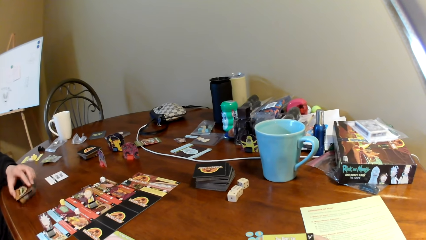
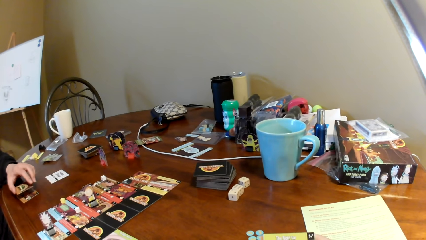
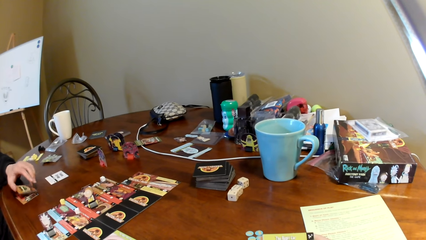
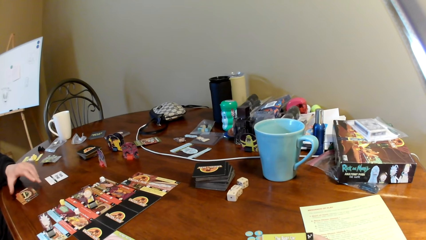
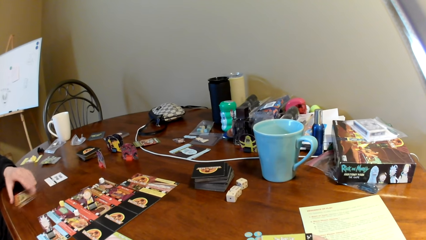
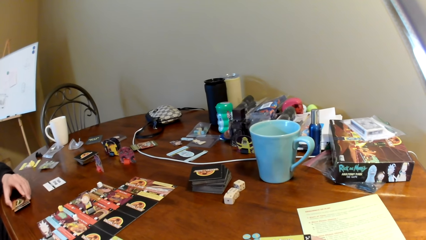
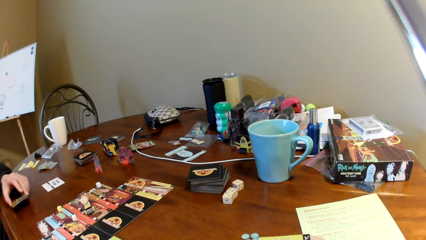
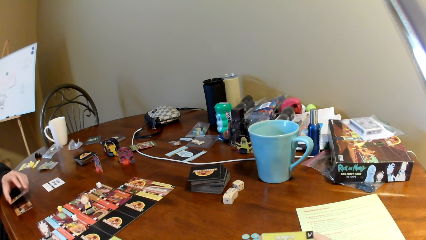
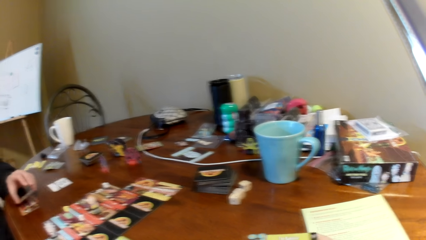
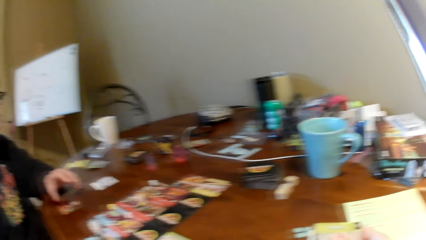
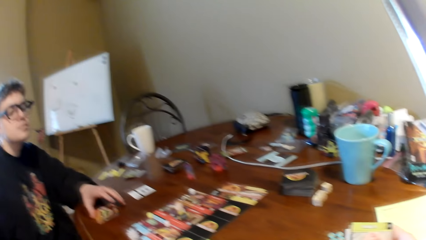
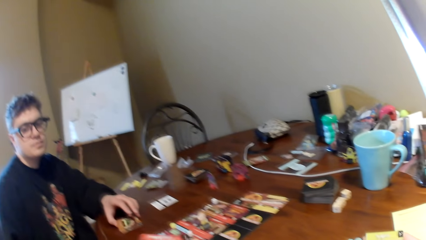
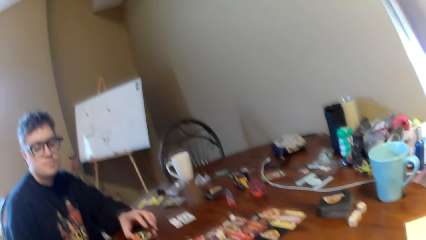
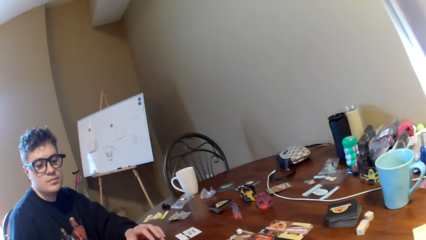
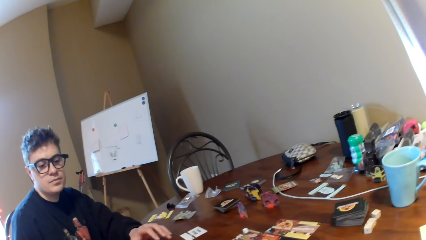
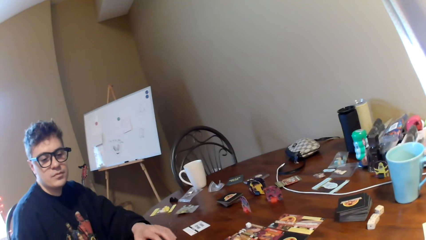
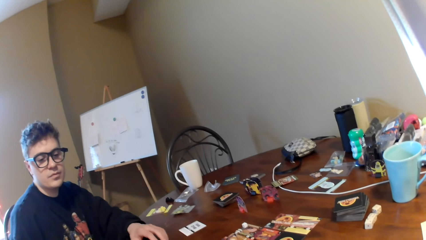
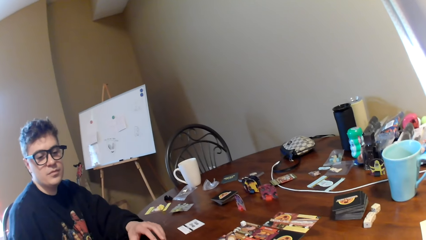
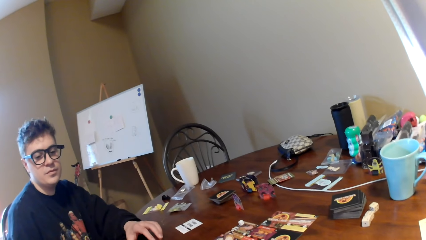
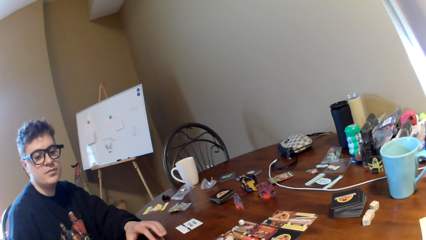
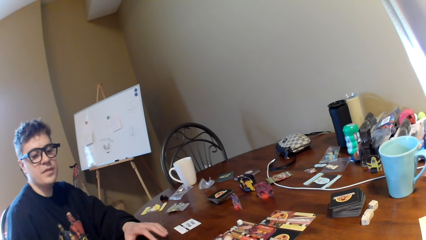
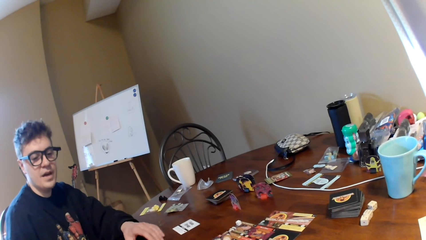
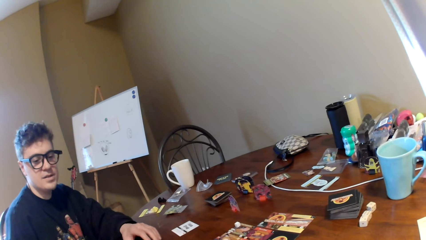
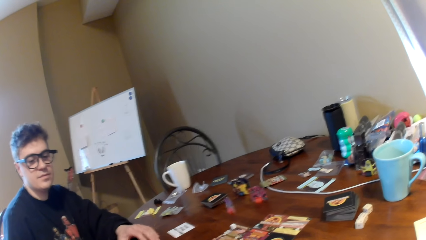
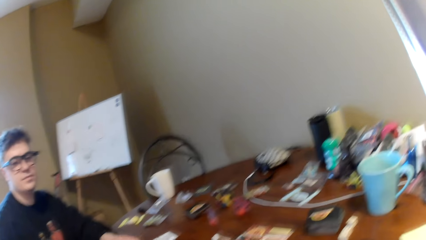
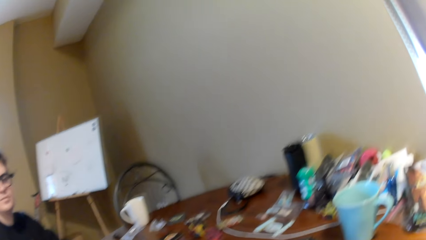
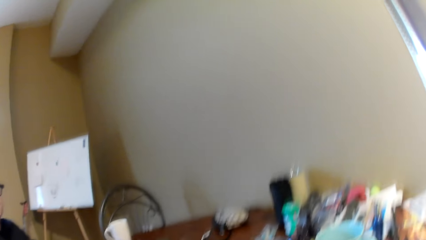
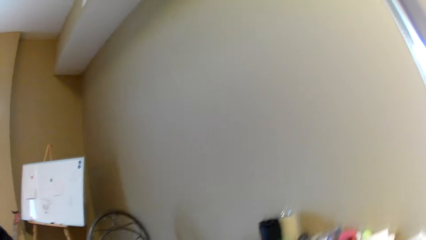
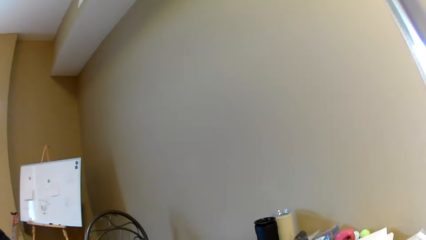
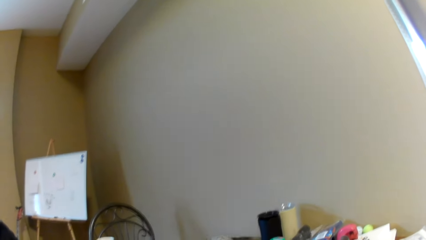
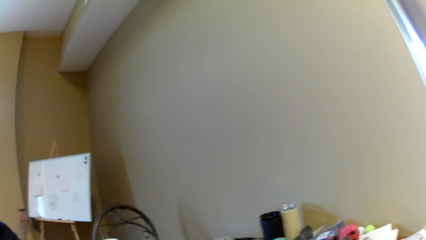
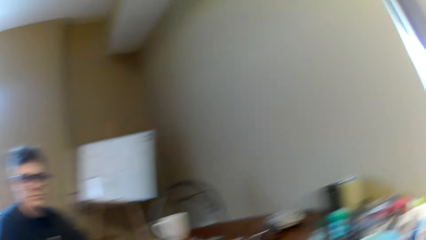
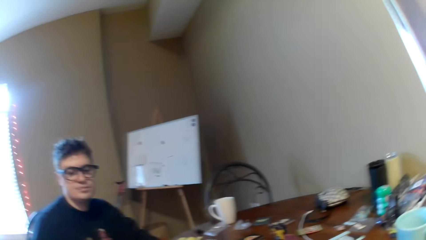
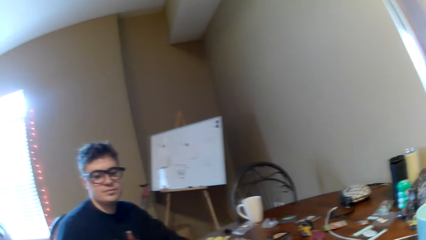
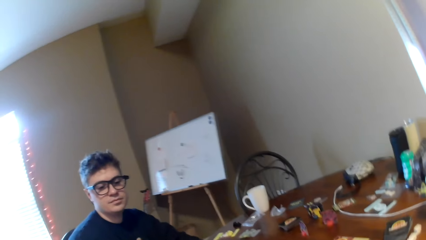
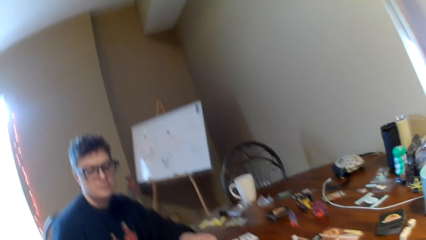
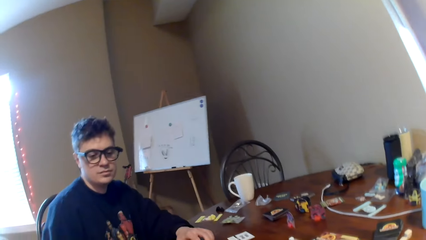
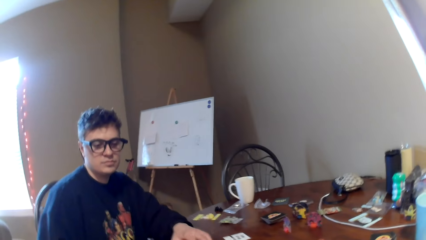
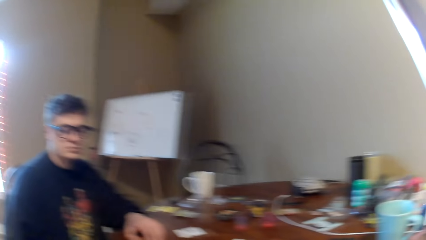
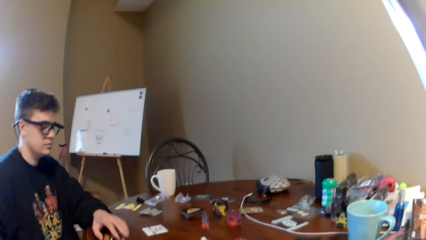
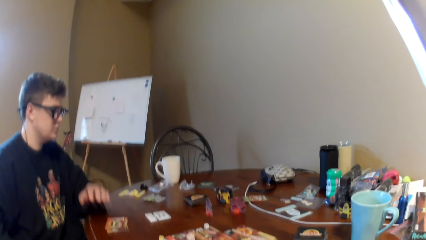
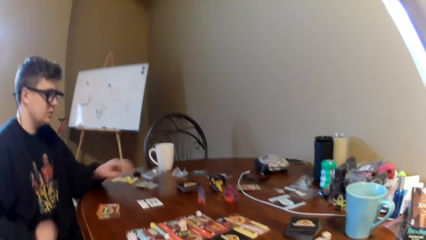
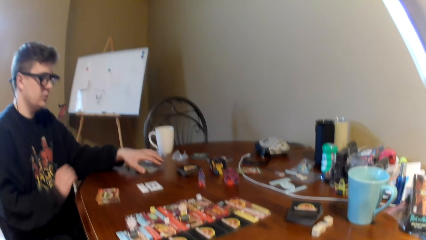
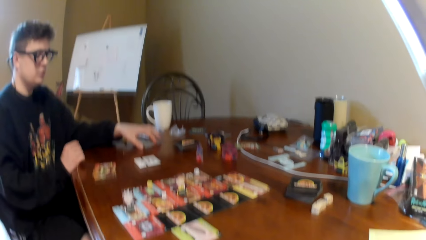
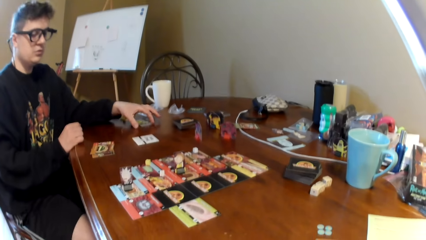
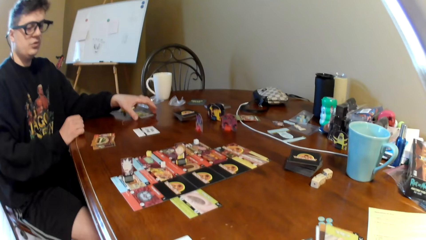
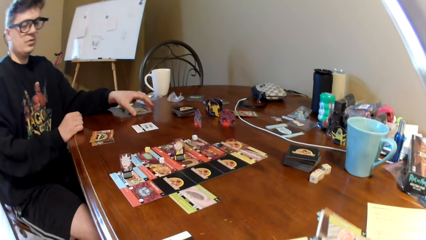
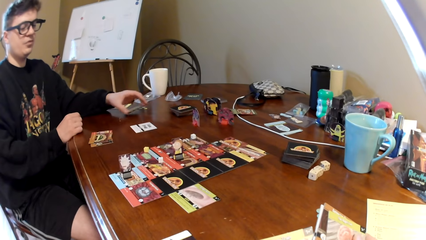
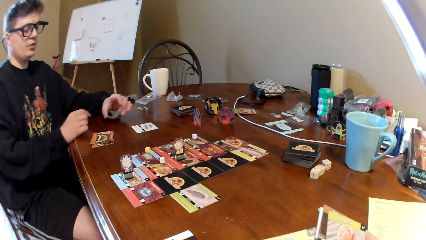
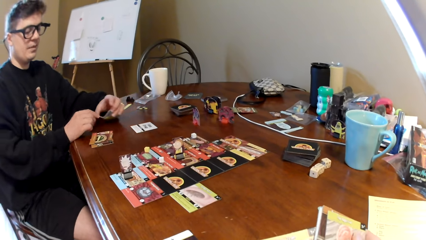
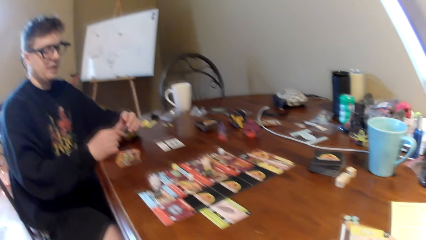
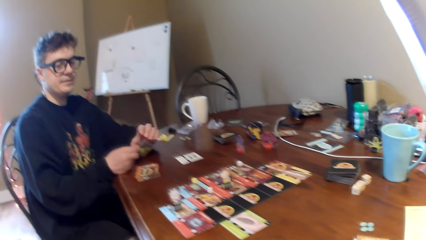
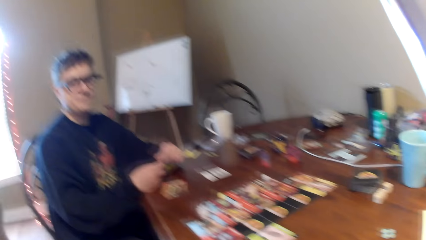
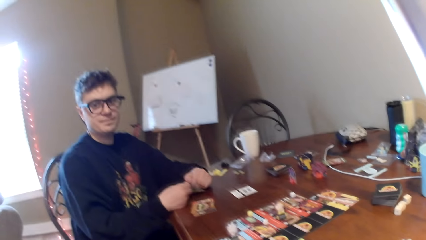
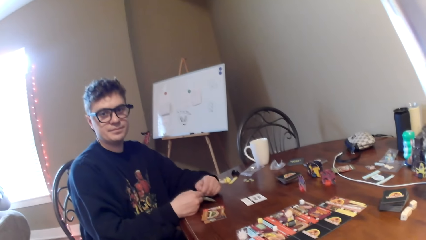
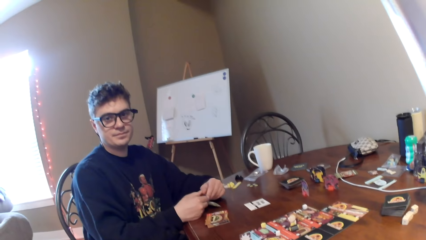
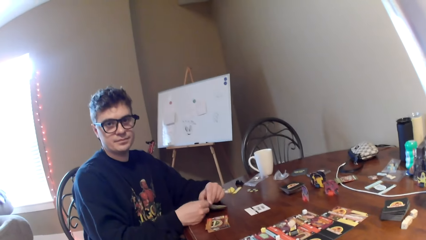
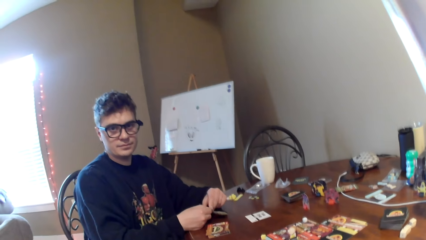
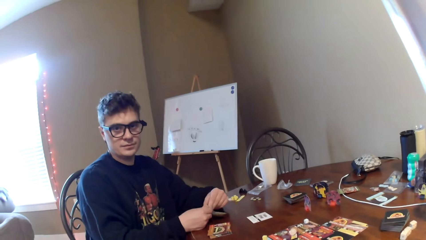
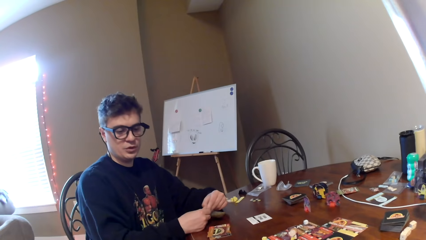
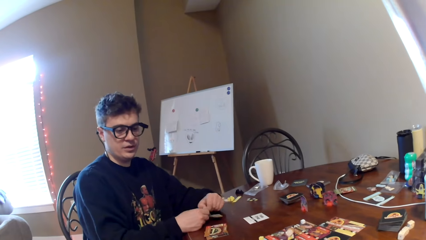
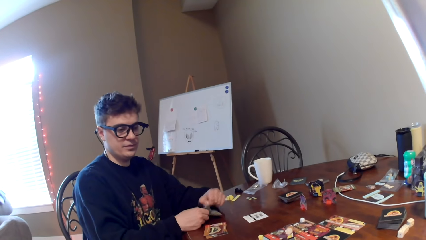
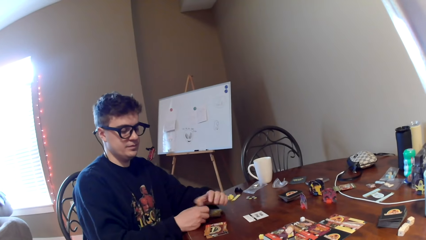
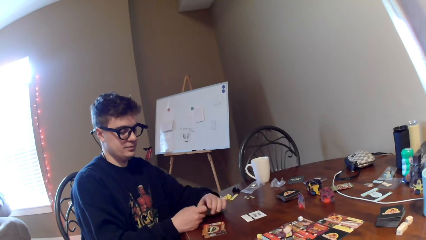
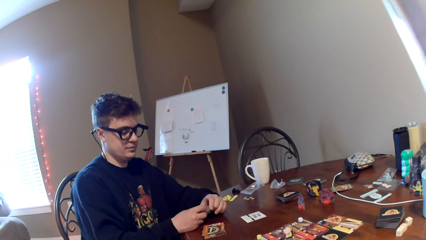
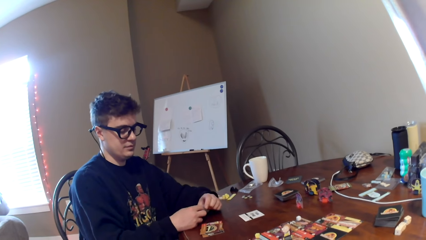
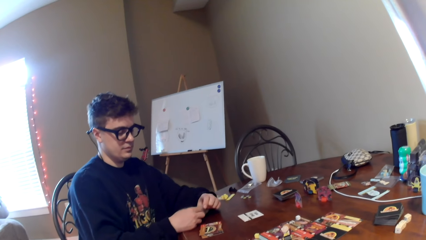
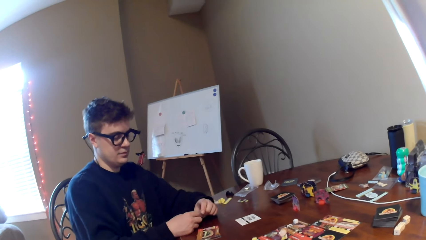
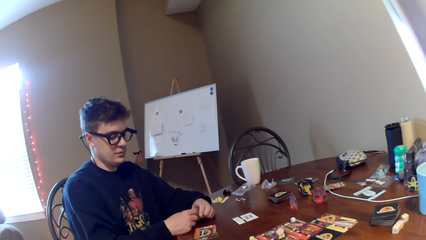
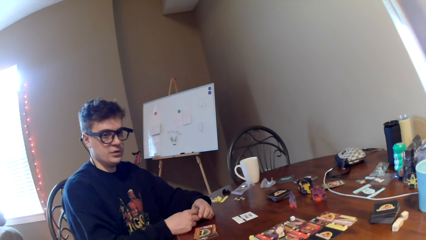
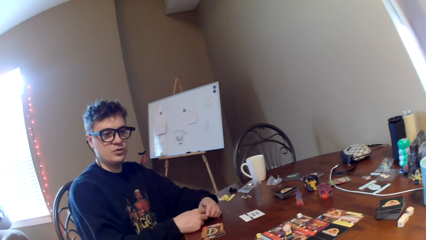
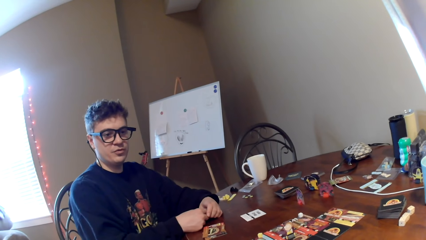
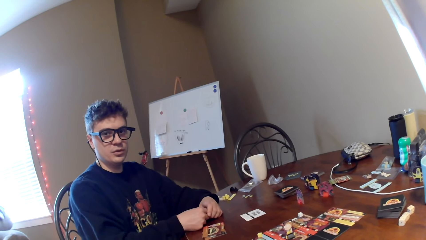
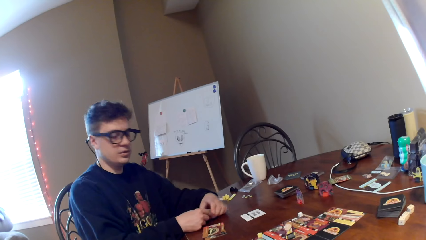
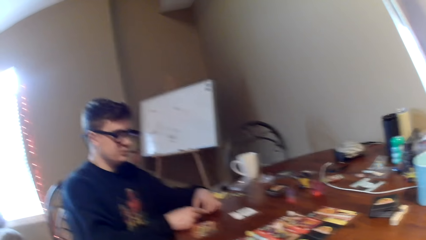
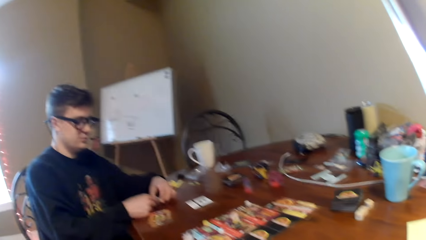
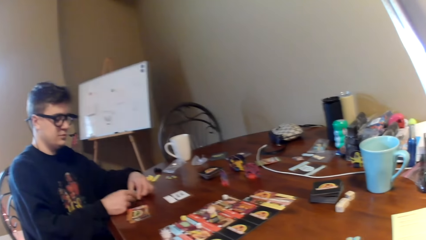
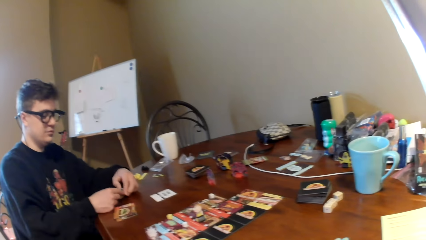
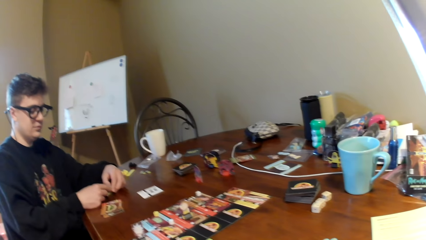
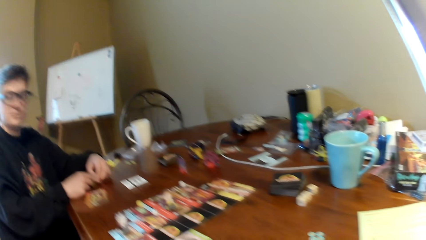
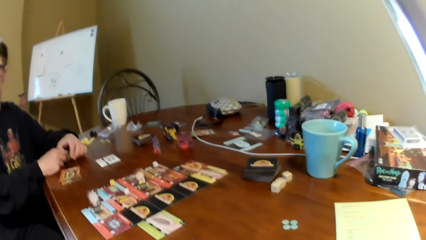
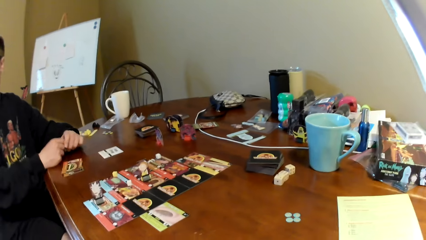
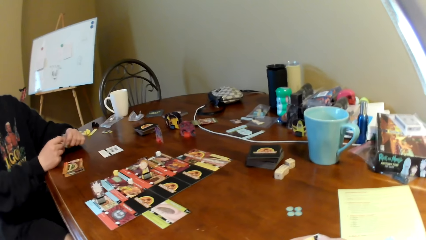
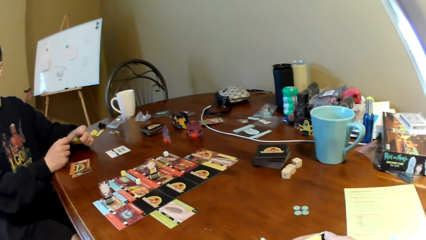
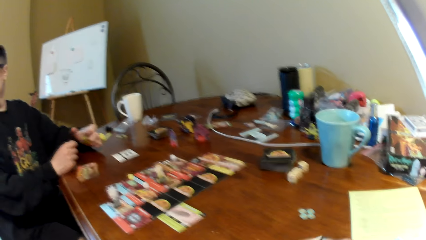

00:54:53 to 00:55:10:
The camera wearer looks at a man. They look around and converse to the man. The man picks a card on the table.
